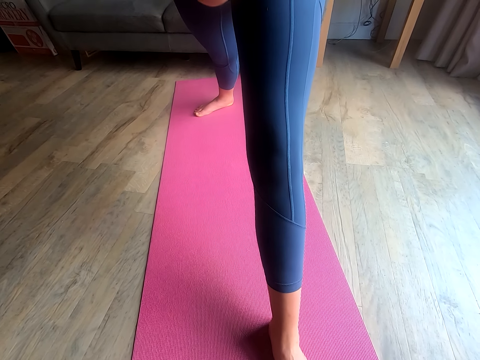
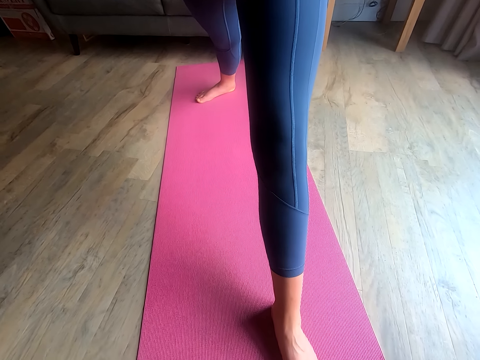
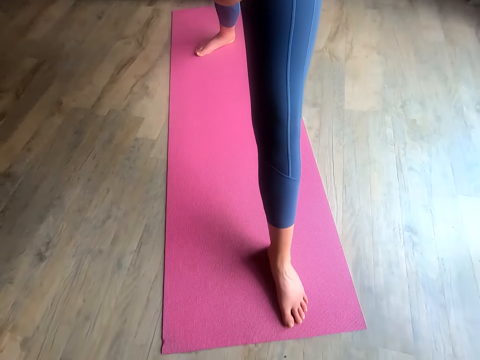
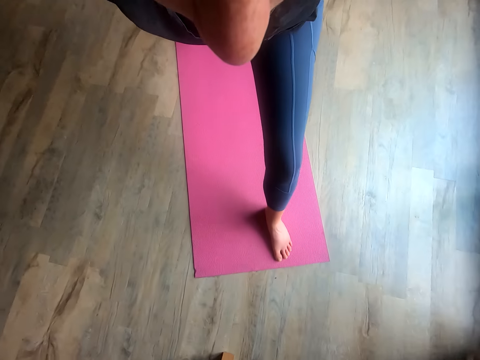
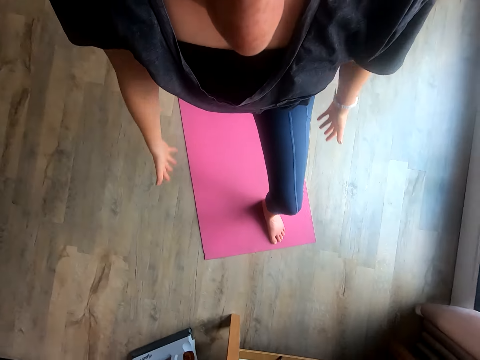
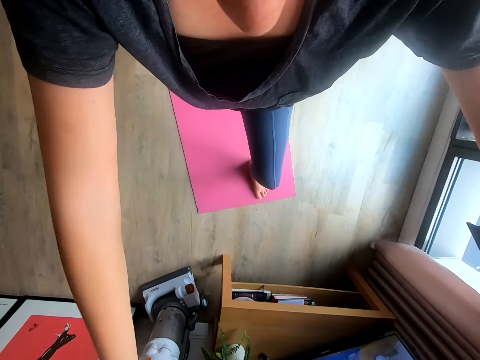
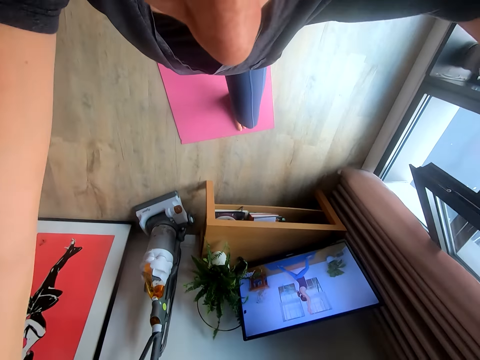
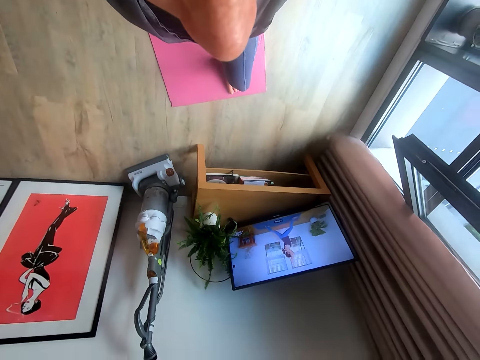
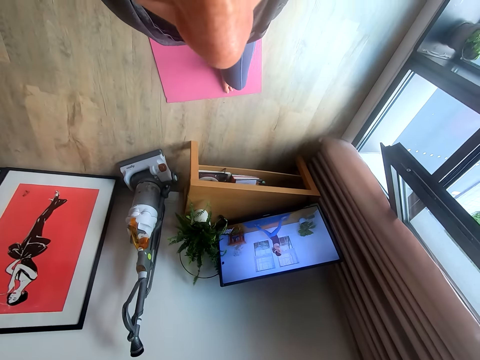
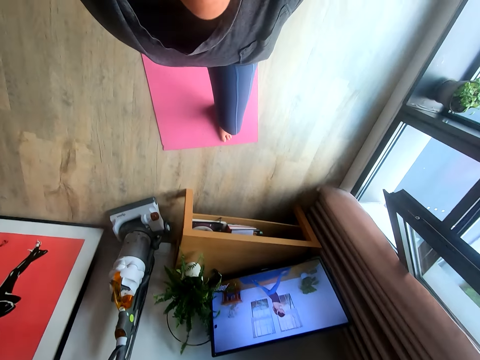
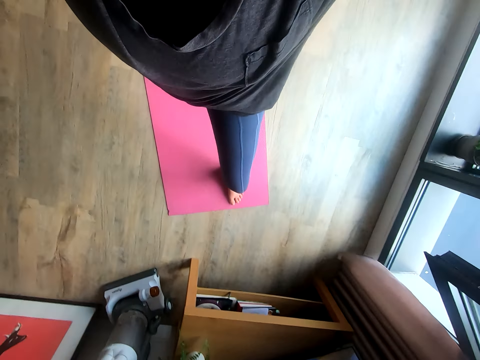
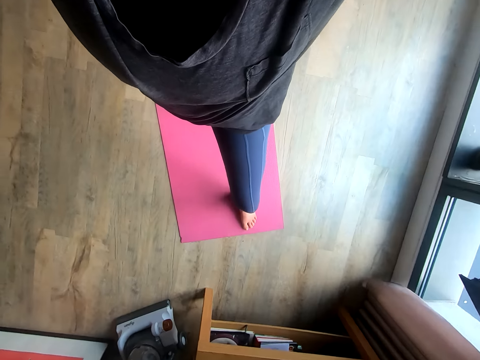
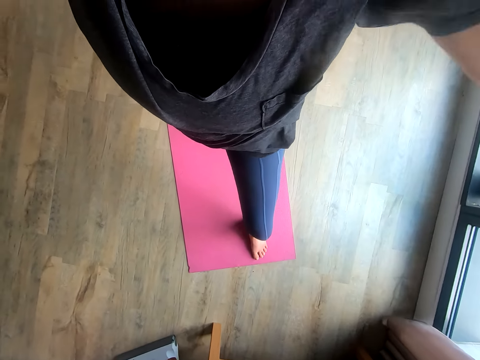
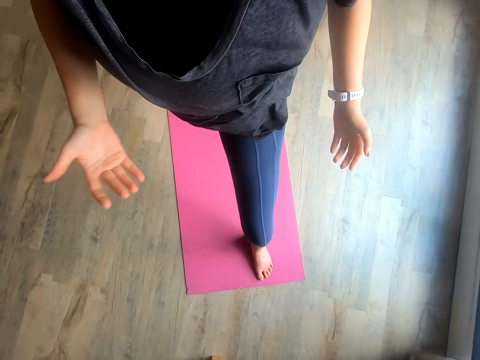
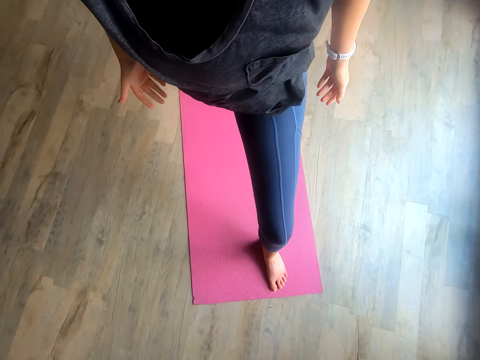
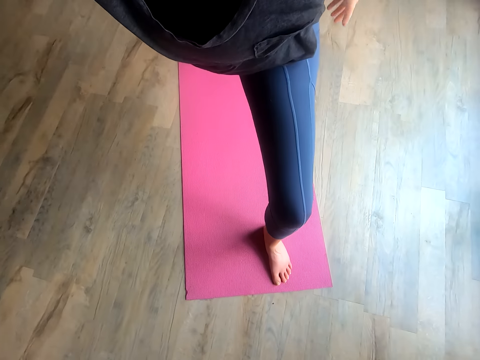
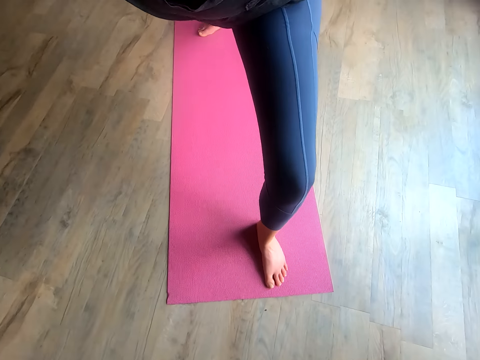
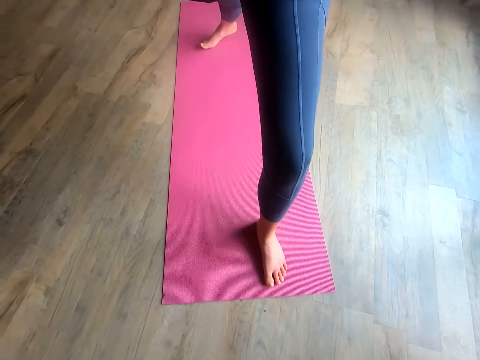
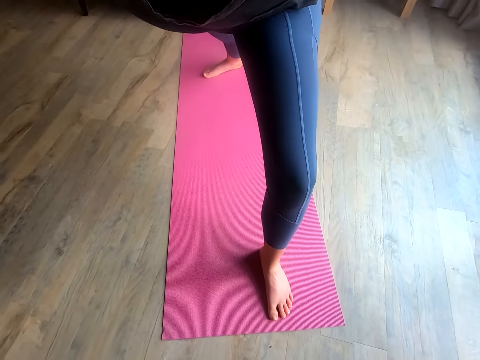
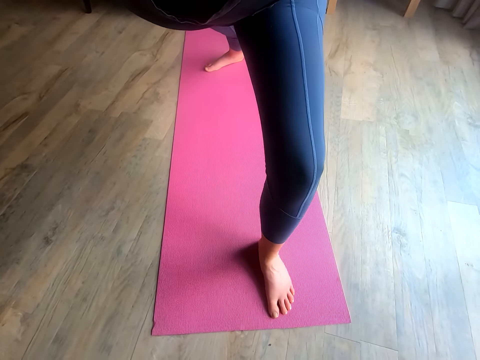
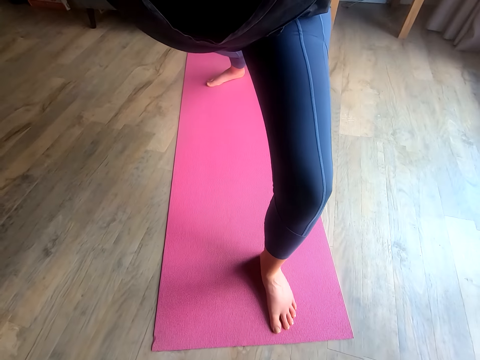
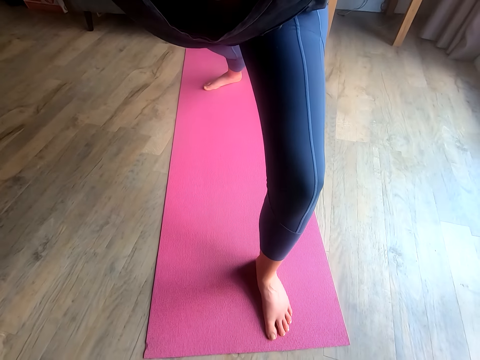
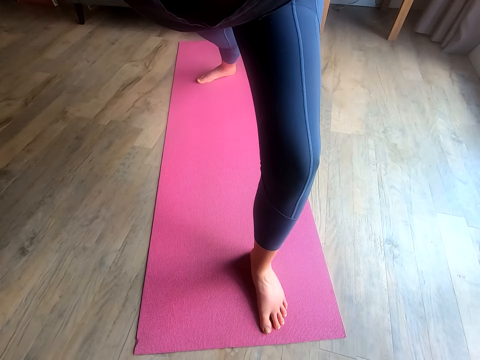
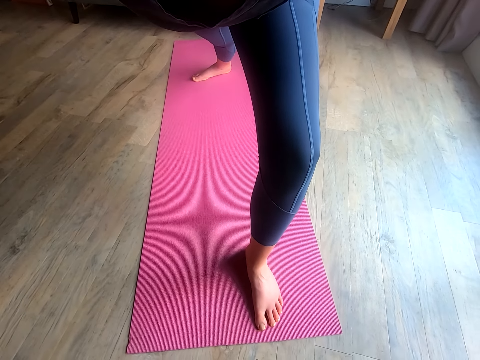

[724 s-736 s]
The camera wearer raises her hand. She lowers her hand.

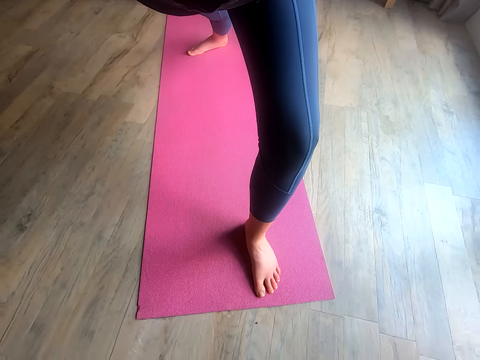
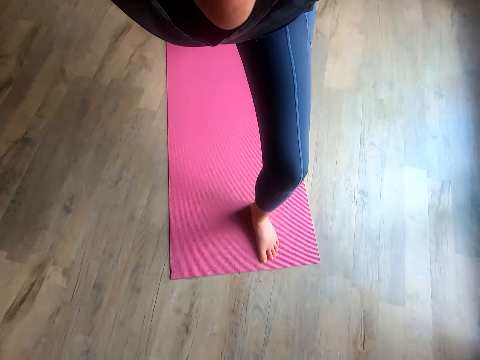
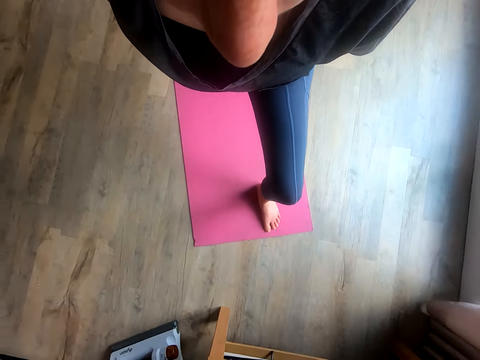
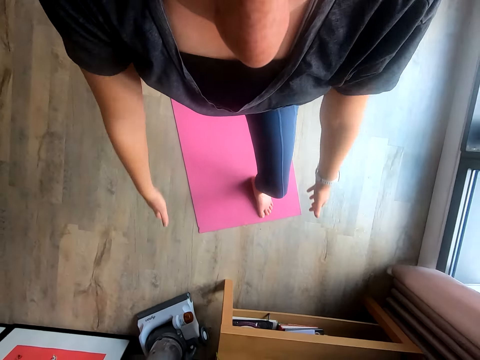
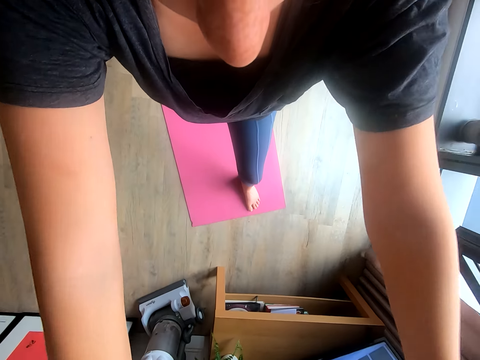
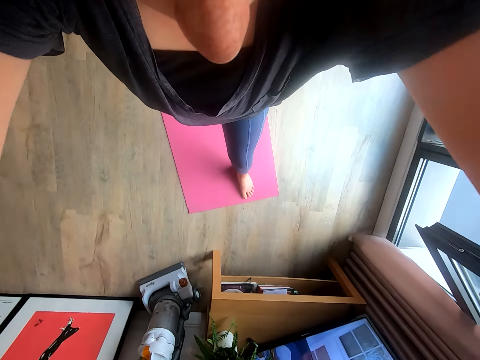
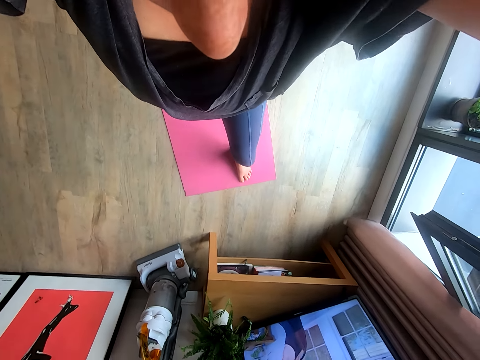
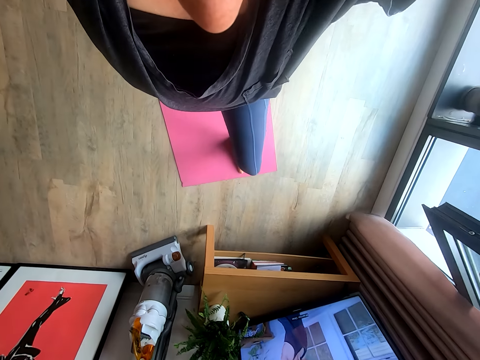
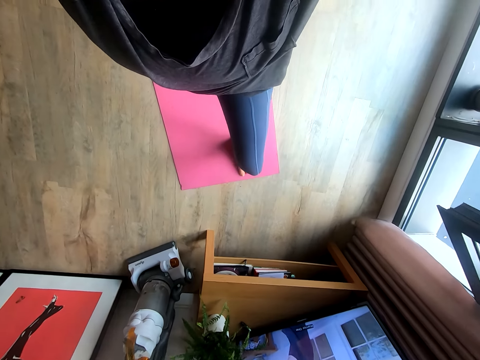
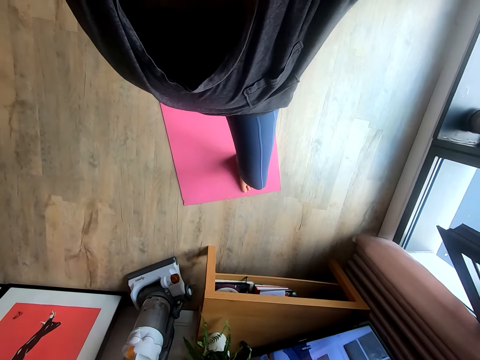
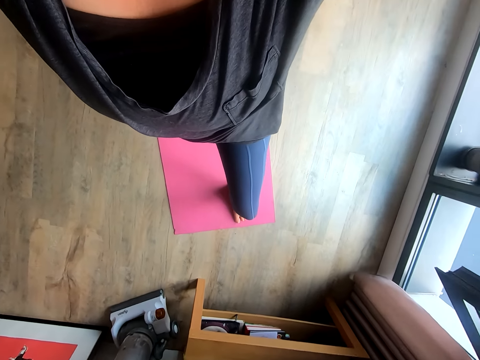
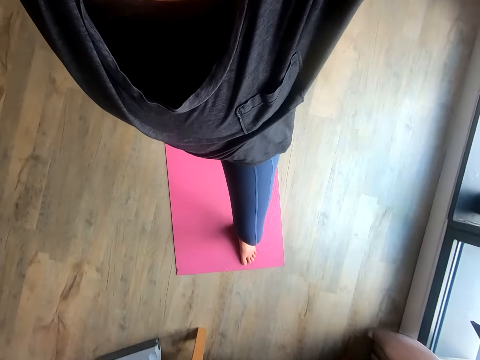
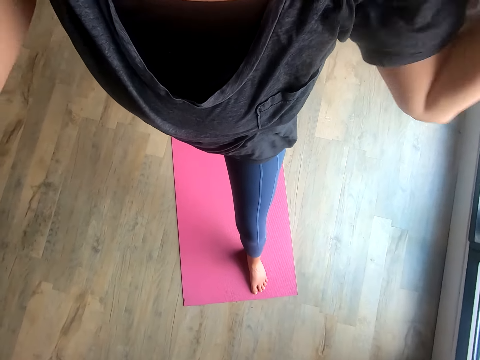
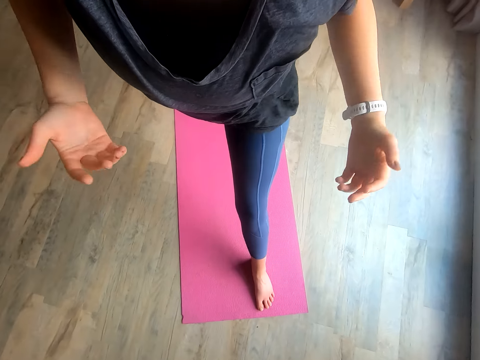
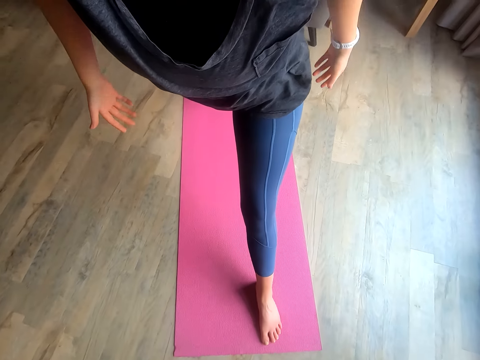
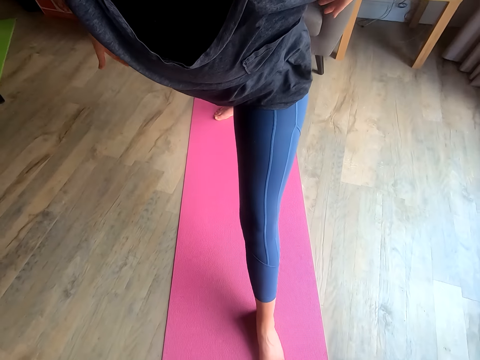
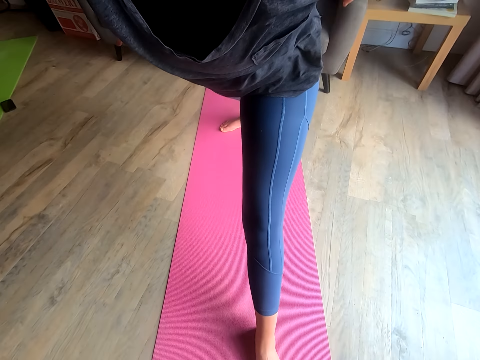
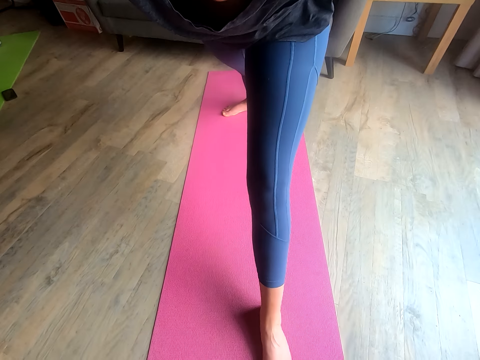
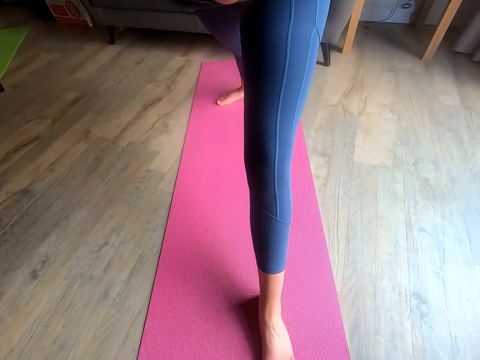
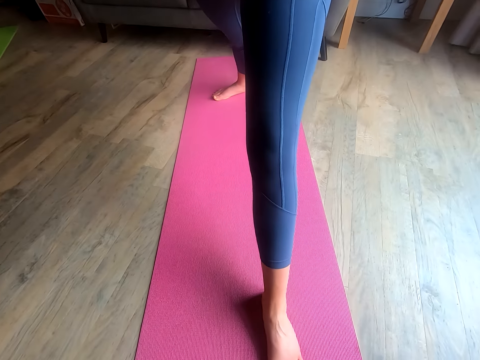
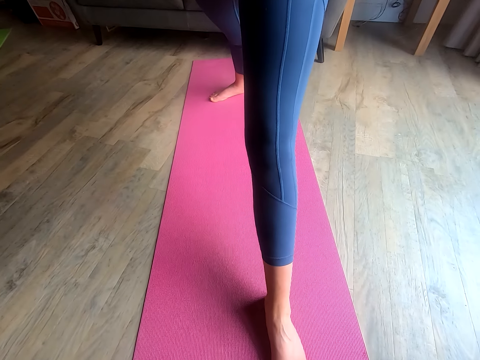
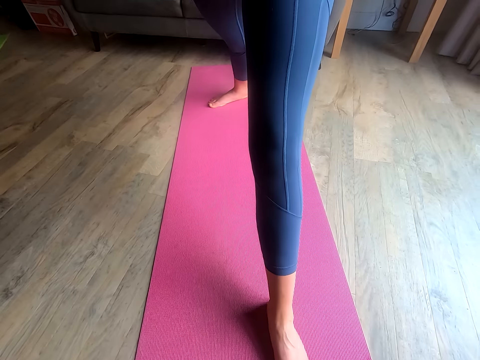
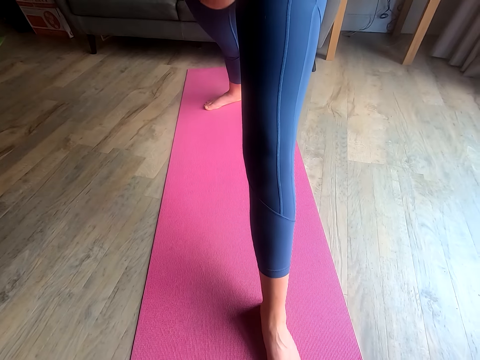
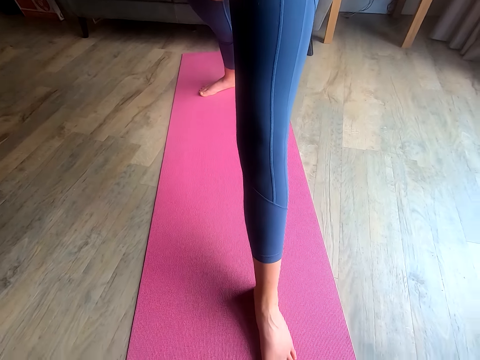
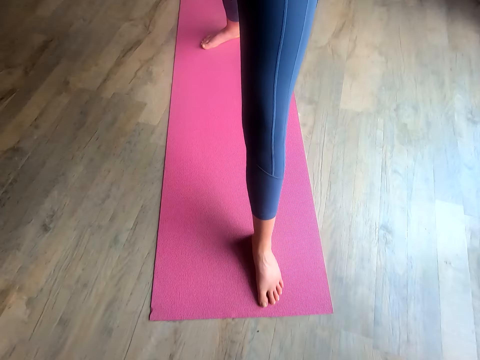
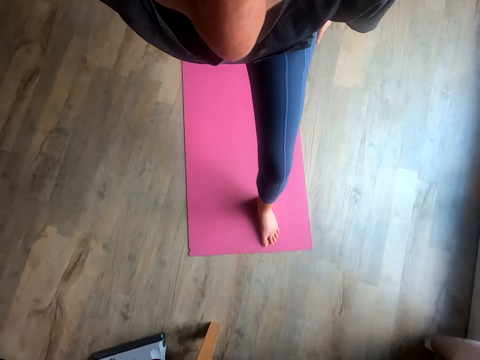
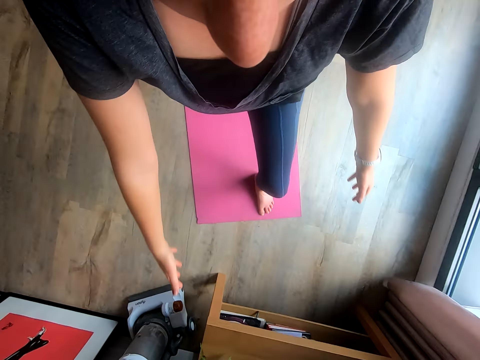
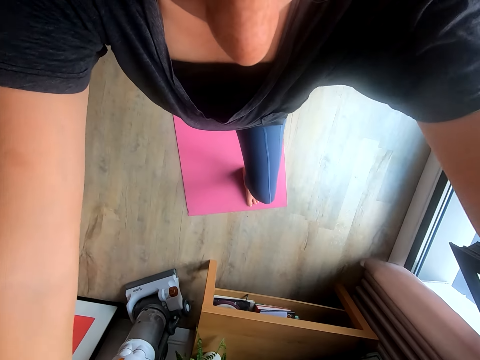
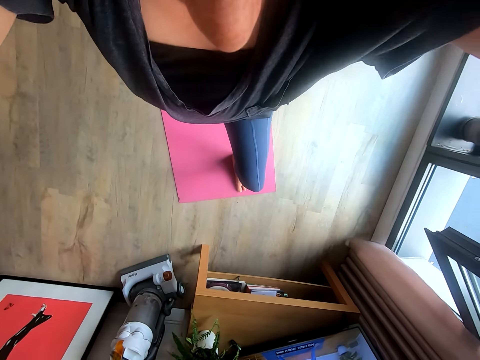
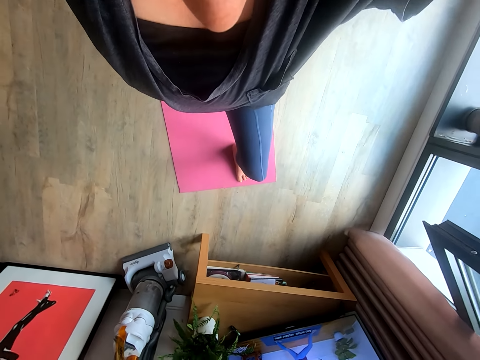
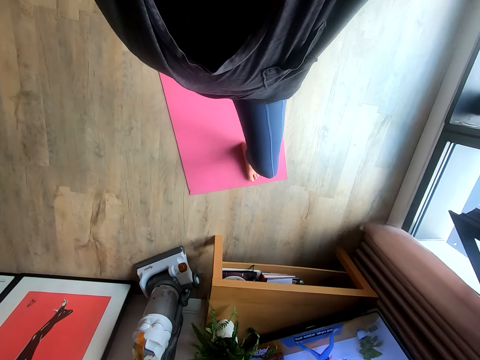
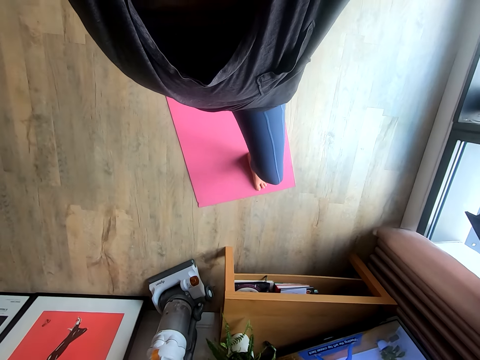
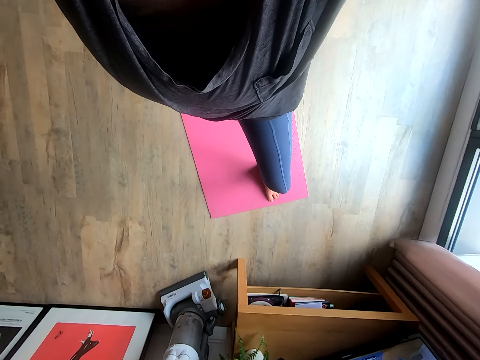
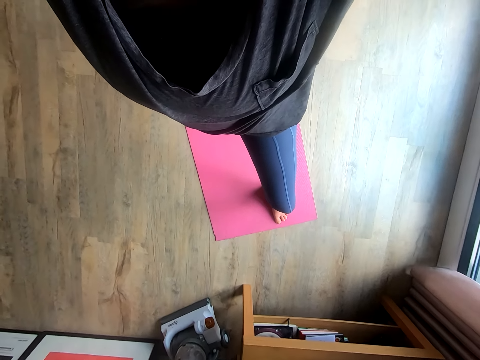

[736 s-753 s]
The camera wearer raises her hand. She lowers her hand. She raises her hand.
